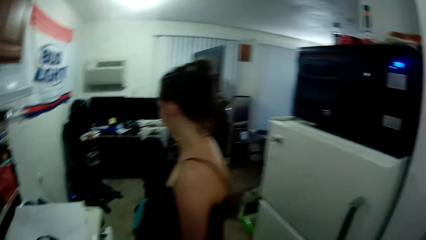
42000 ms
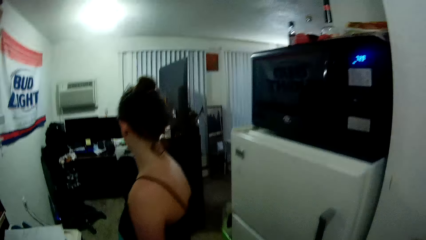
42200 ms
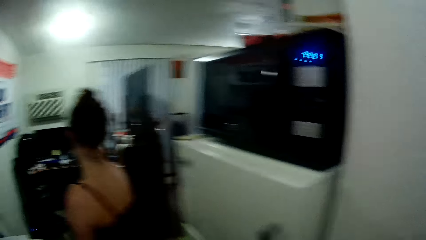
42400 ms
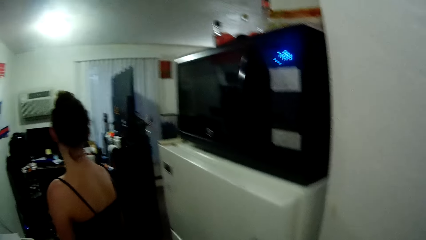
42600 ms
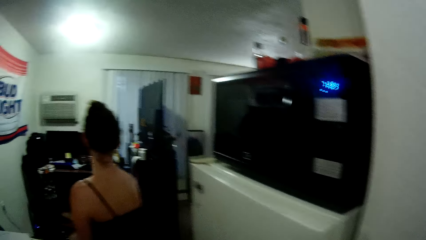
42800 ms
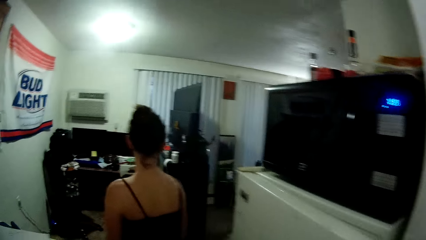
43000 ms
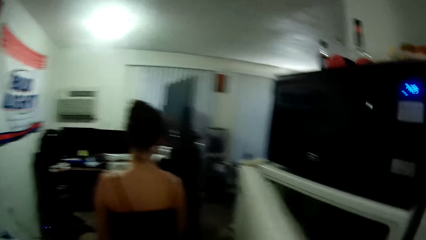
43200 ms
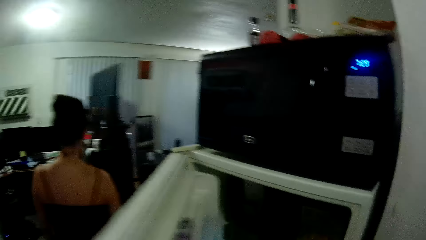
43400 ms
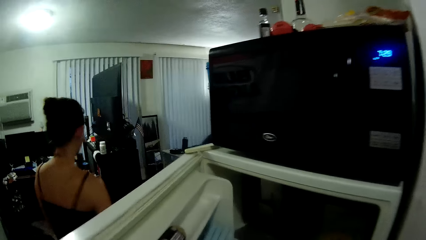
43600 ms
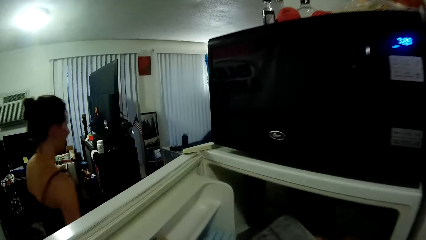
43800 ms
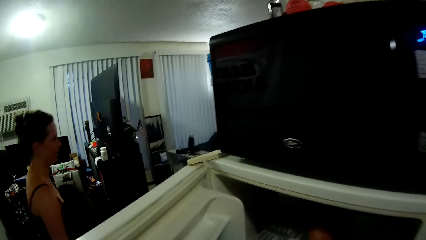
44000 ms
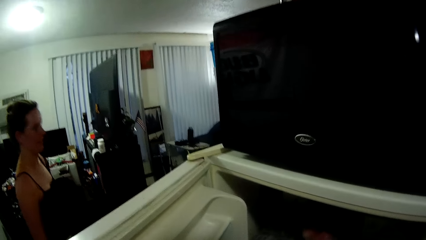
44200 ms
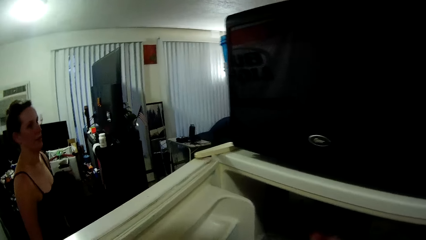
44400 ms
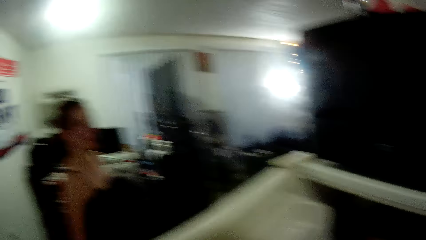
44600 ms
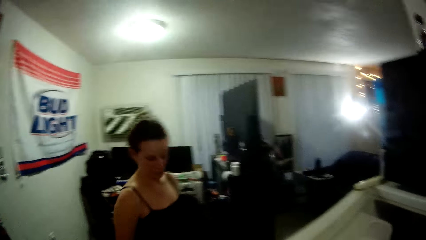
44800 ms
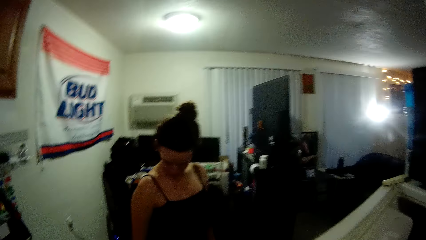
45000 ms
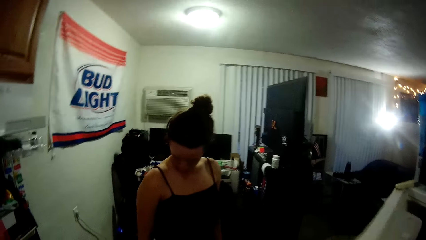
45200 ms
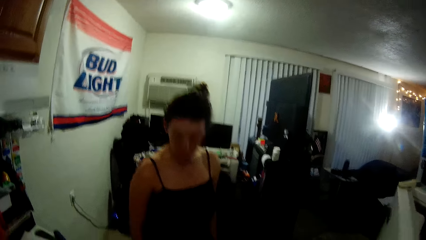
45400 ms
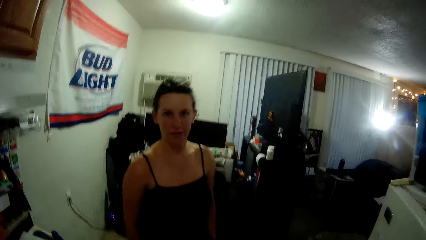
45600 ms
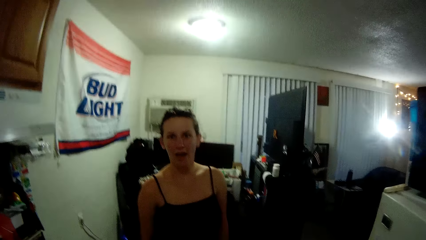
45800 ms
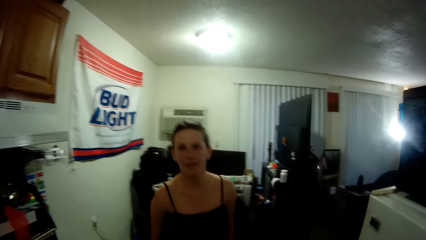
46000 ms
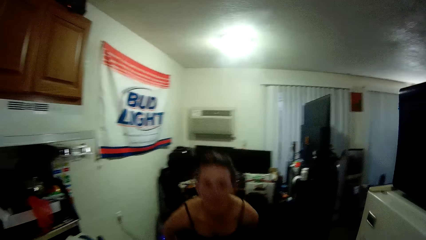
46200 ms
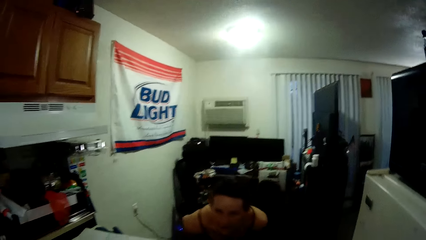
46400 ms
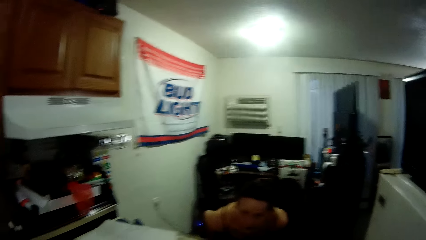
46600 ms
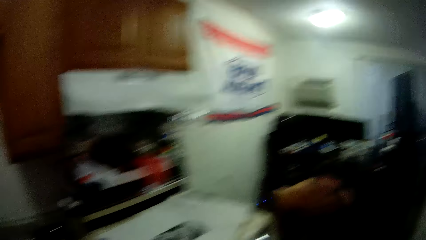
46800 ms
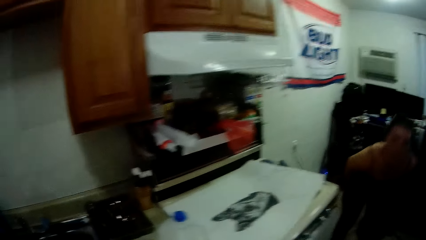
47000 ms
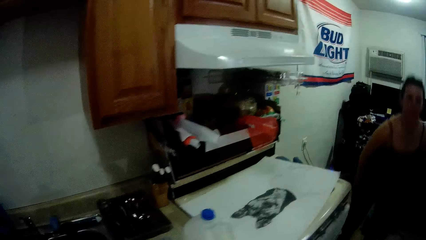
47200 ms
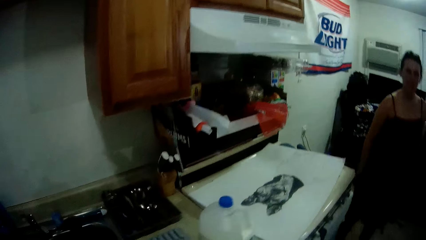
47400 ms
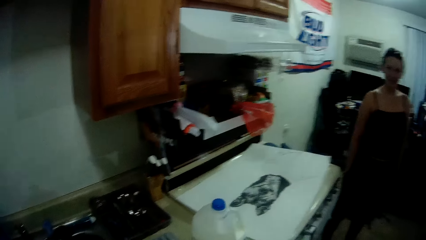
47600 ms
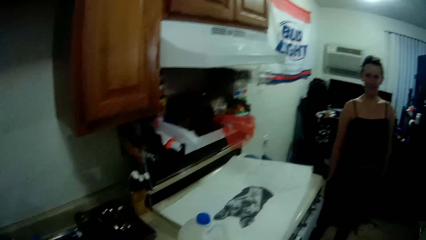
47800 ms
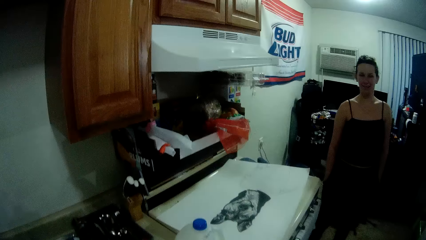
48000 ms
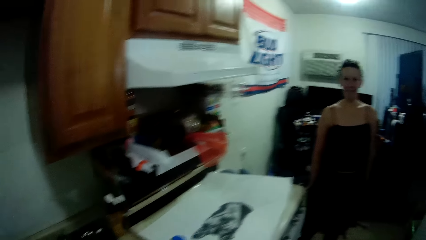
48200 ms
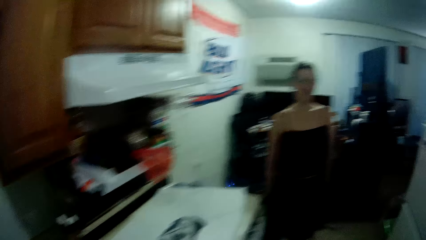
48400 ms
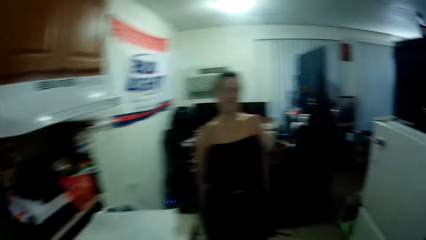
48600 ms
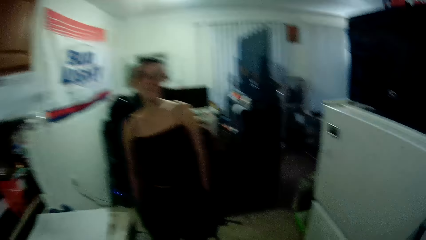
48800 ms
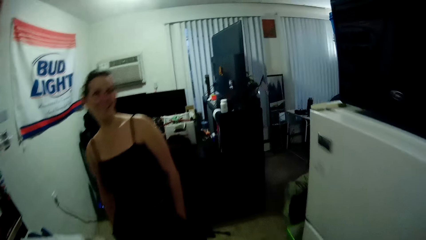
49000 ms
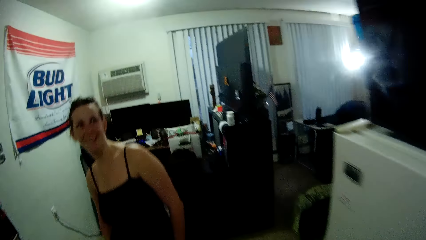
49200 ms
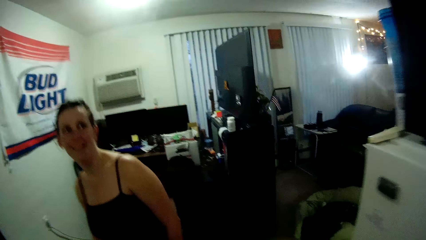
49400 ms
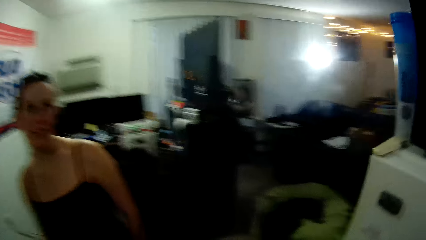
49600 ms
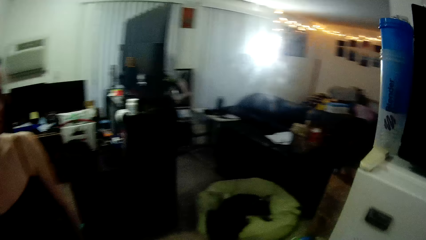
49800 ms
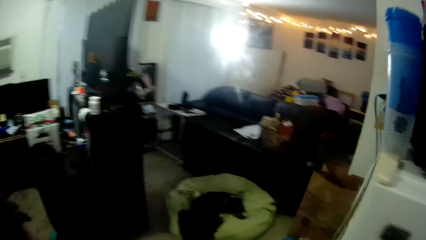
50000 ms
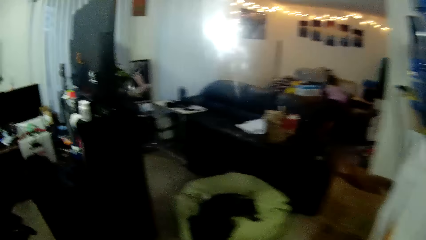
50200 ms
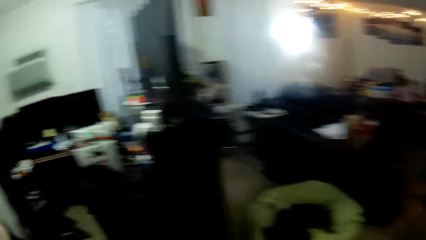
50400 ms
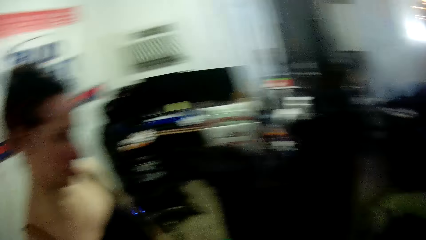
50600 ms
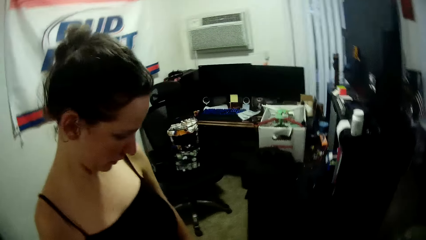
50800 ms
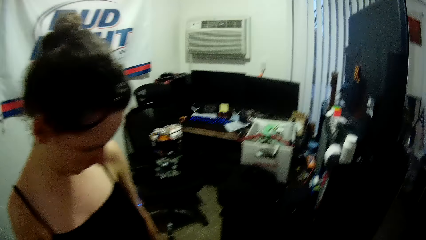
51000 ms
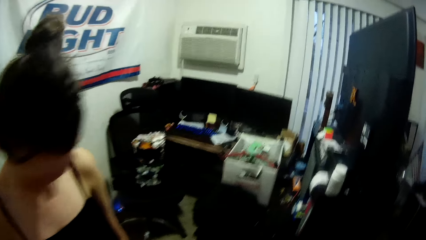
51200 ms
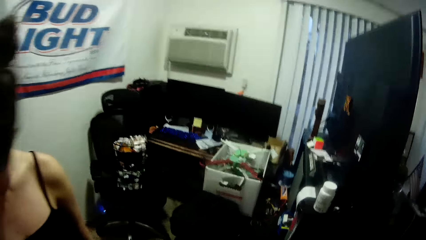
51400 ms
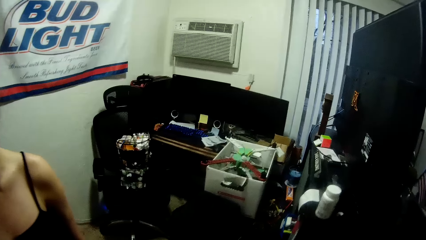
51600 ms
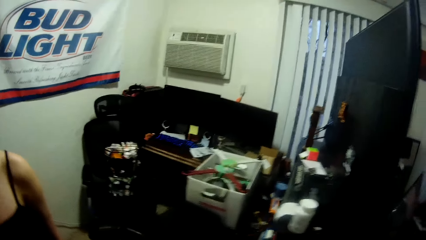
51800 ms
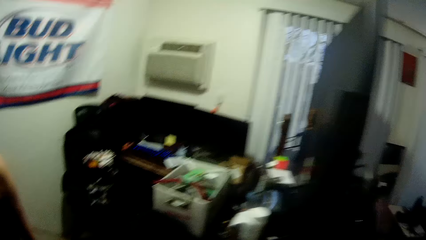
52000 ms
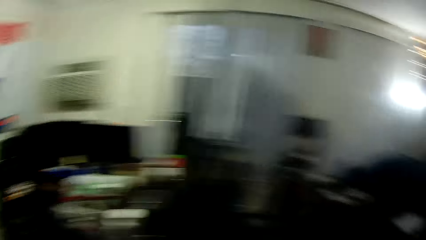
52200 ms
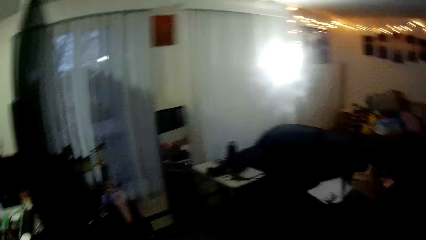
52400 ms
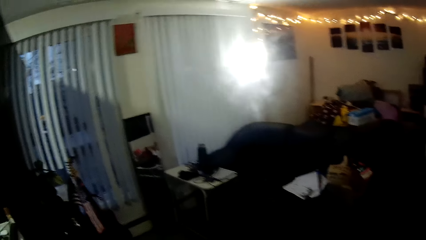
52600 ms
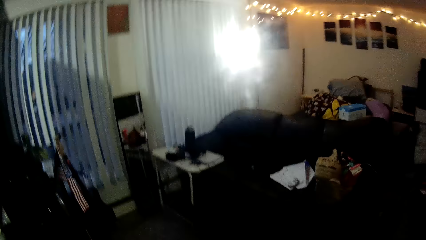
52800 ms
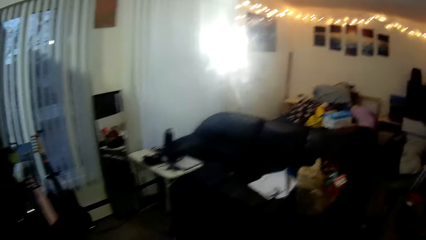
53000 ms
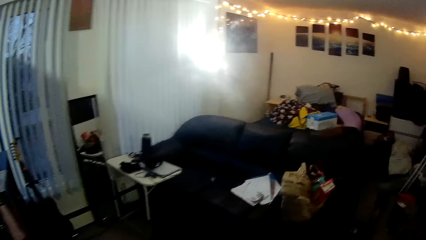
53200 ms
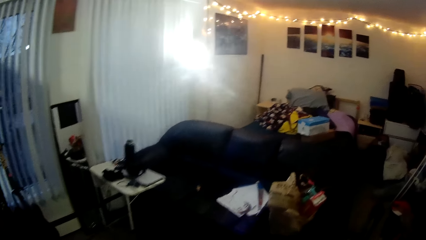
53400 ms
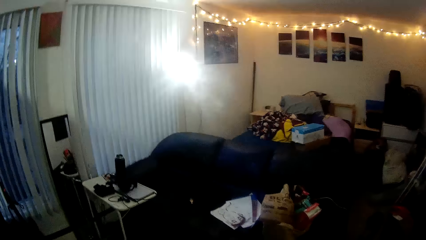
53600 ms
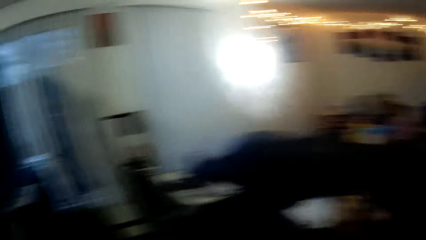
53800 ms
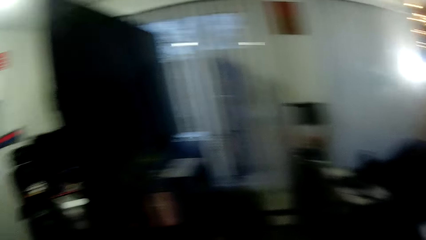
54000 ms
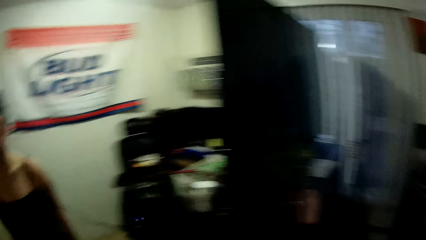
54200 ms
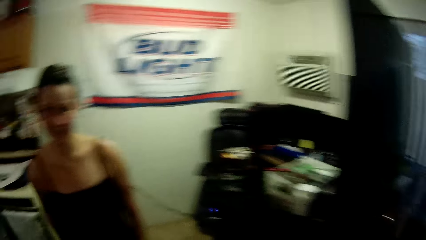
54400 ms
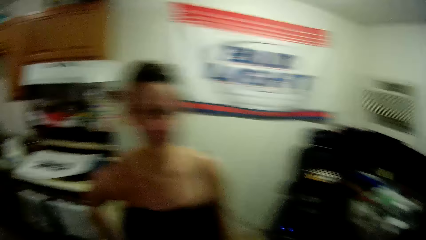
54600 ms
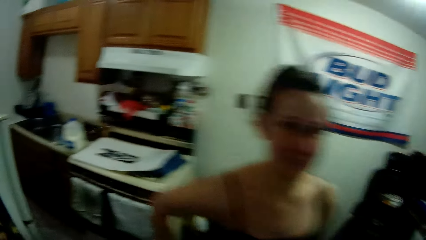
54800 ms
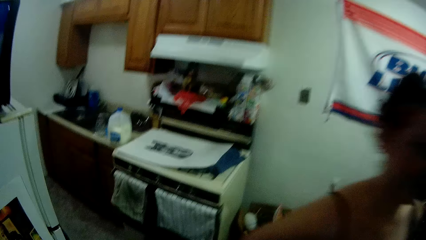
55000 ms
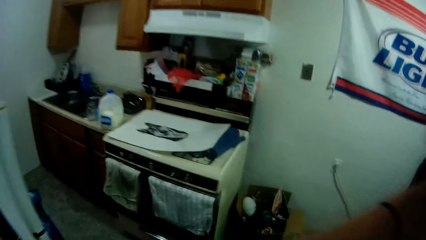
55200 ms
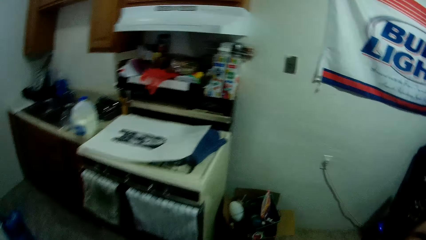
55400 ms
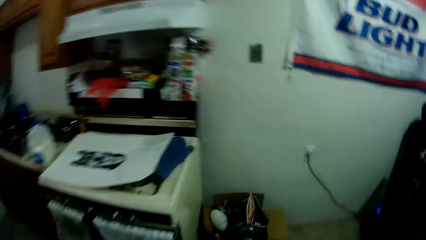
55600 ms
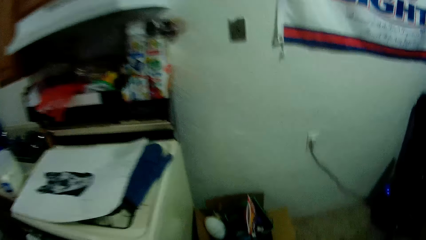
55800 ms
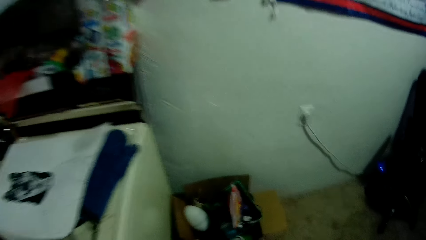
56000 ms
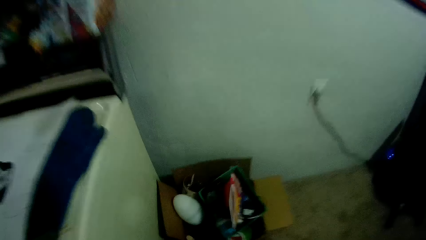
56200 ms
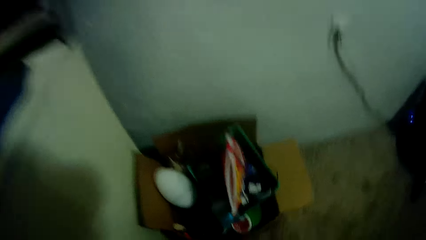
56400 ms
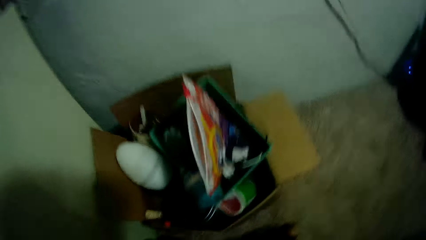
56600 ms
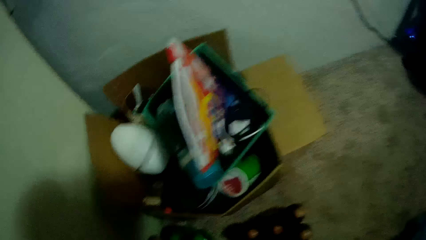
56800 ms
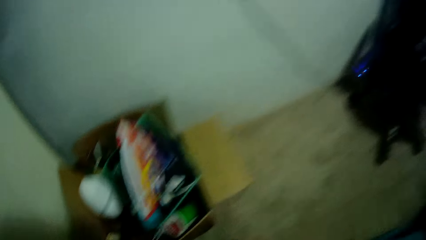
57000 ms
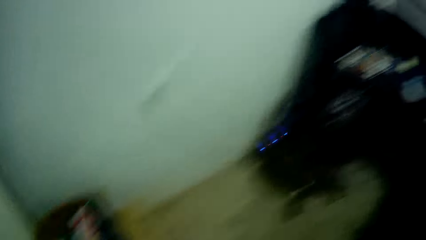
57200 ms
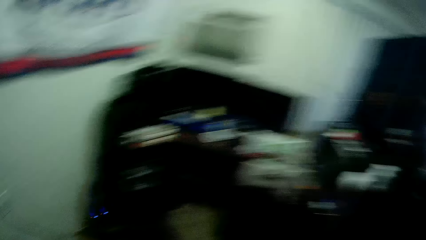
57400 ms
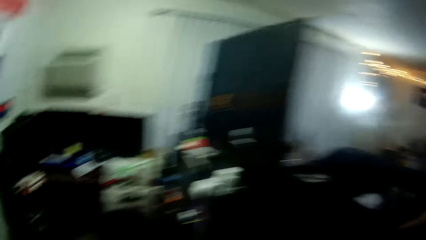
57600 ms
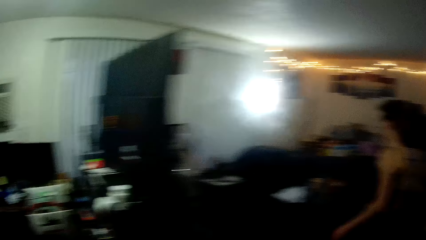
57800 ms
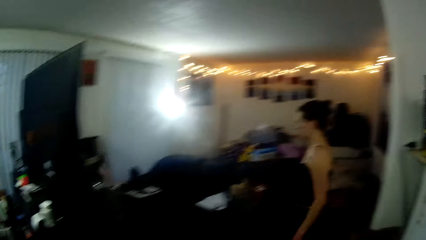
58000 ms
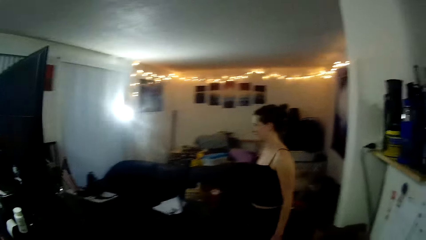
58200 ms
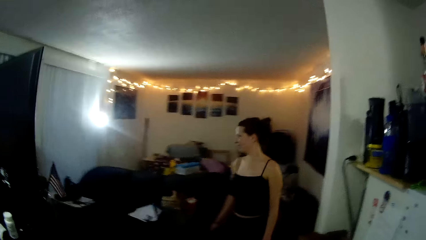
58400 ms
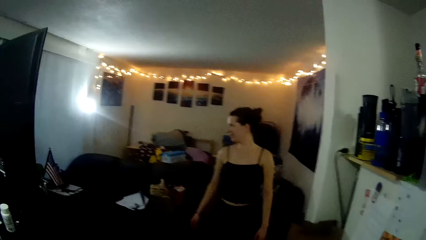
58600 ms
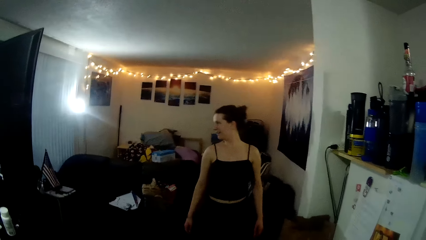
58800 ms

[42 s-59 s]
A lady steps forward. The camera wearer opens the fridge and puts something in the fridge. The lady moves the body. The camera wearer closes the fridge door. The lady moves the body and squats. The camera wearer looks around. The lady looks around. The camera wearer walks around in the house. The lady walks around. The camera wearer looks around.
